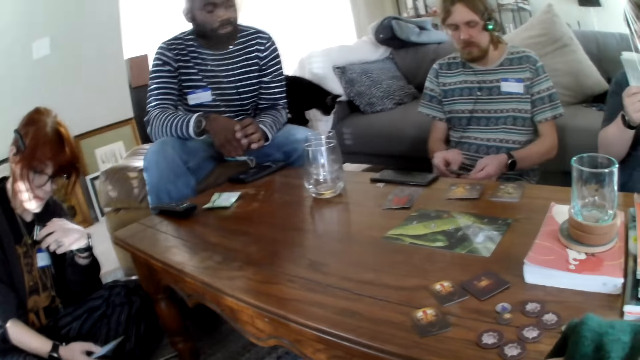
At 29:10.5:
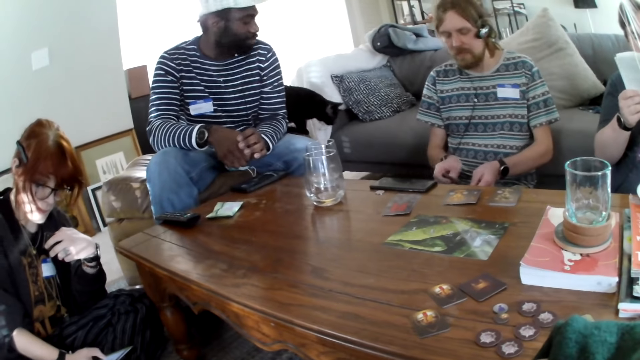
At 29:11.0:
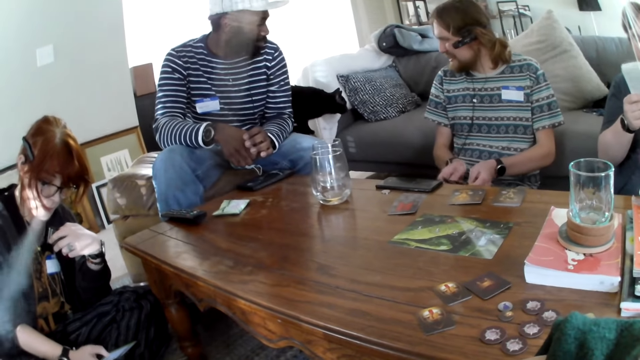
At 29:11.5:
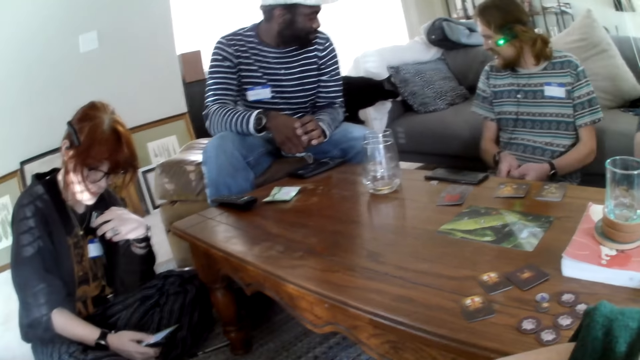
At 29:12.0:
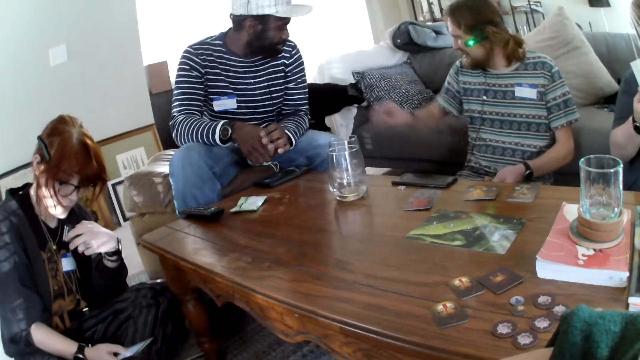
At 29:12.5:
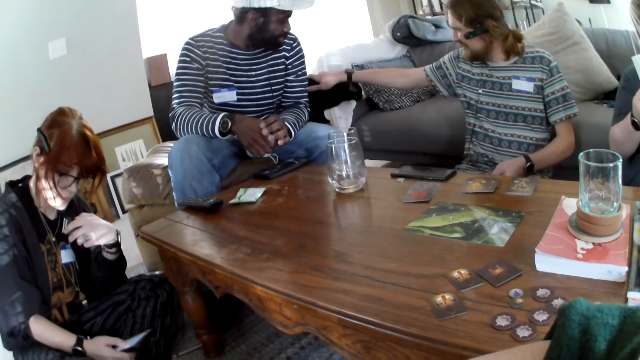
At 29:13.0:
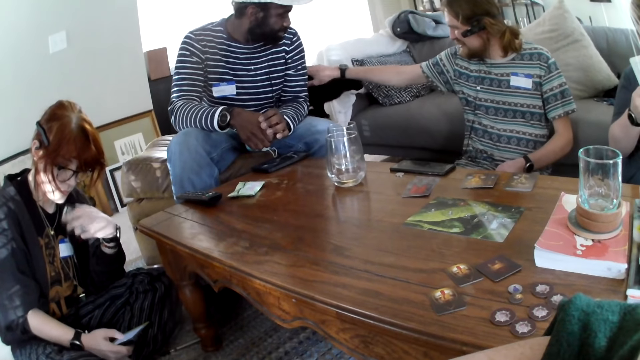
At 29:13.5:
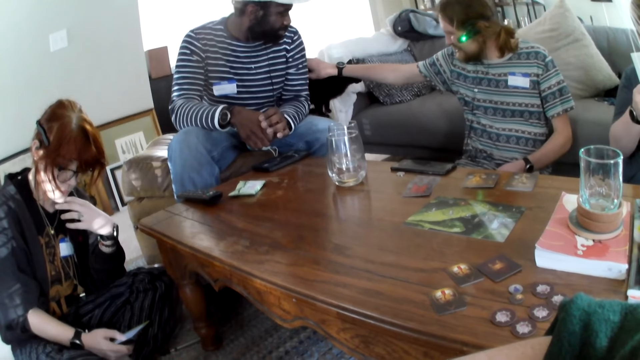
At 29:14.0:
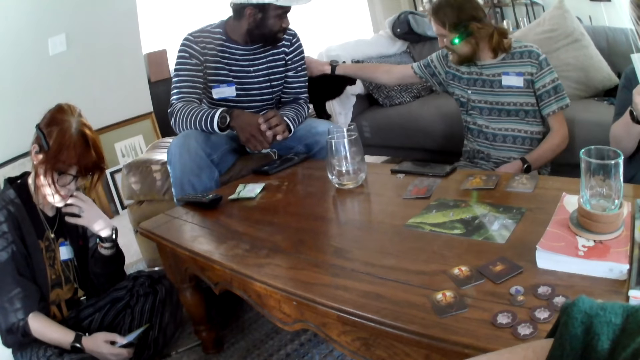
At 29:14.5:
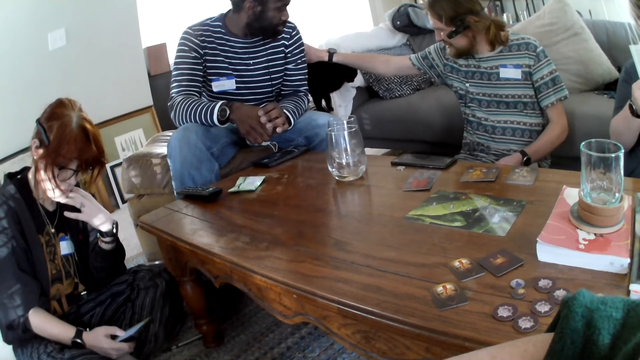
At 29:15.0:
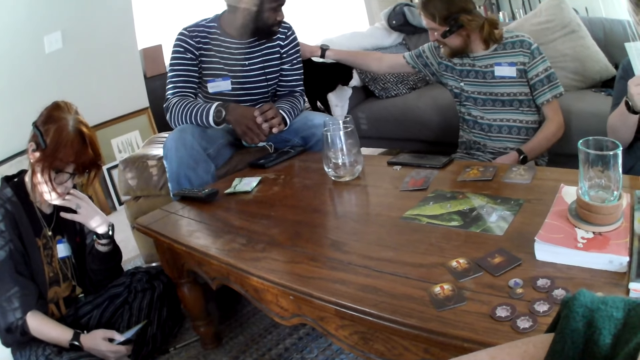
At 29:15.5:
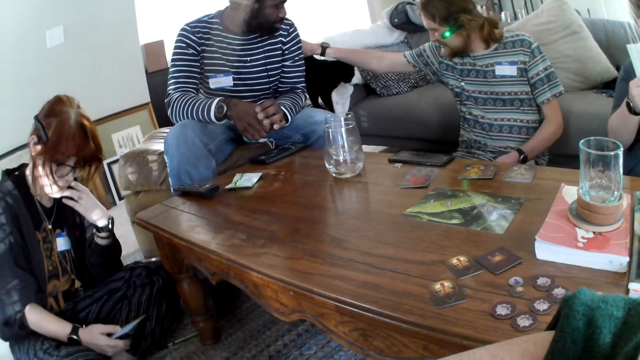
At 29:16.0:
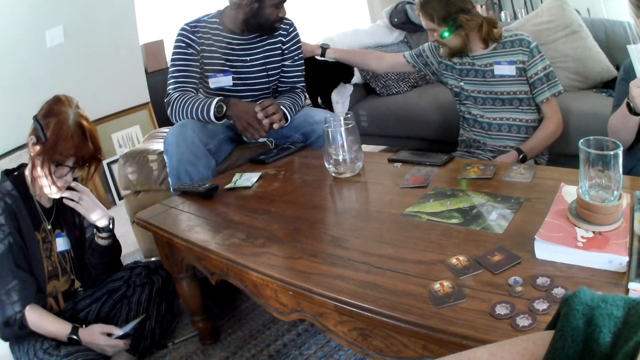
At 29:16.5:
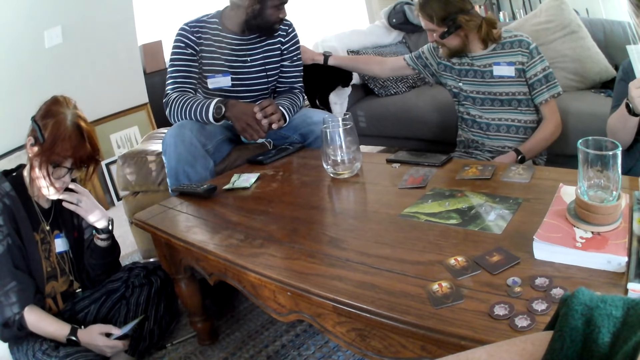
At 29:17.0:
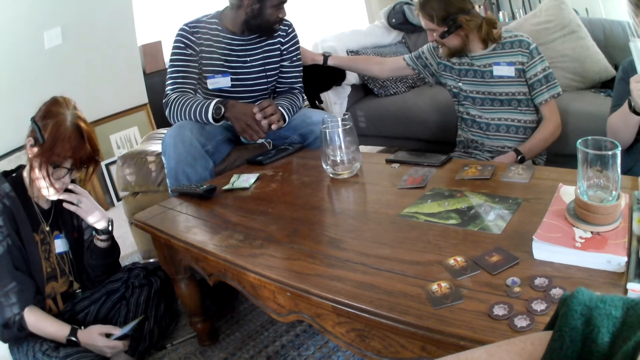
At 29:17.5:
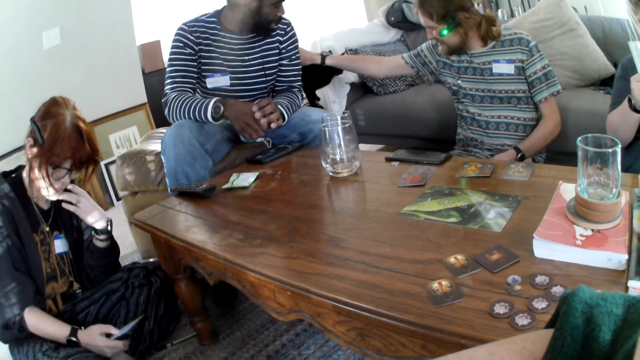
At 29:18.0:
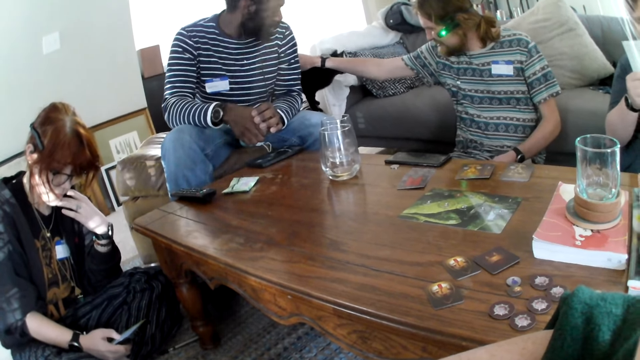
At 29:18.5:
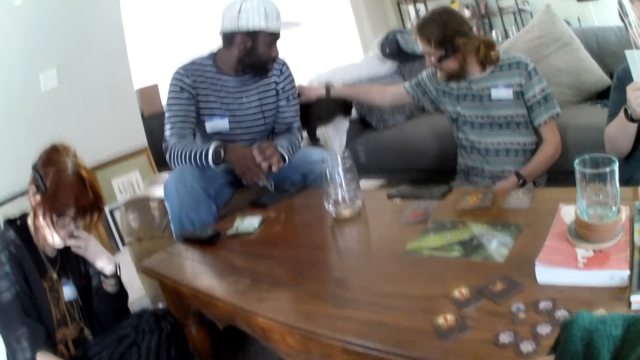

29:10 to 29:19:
A man picks a card. The man touches the cat. Another person looks at the cat. The camera wearer talks.

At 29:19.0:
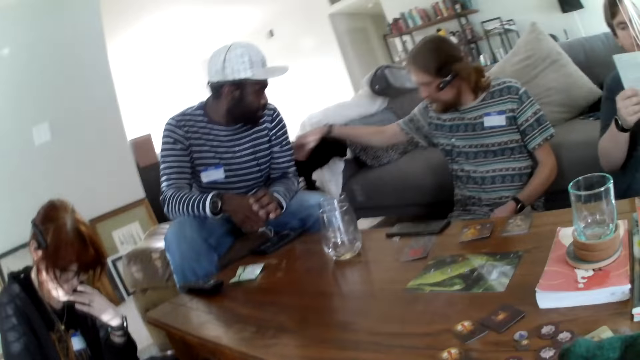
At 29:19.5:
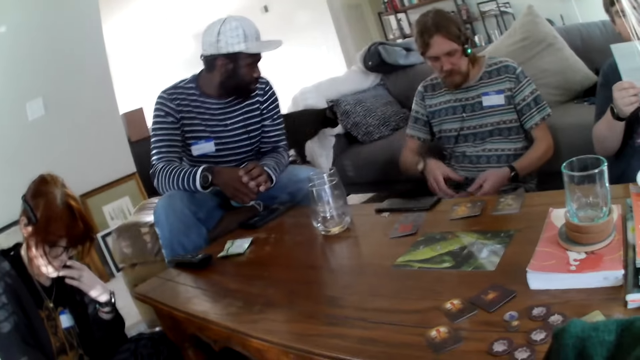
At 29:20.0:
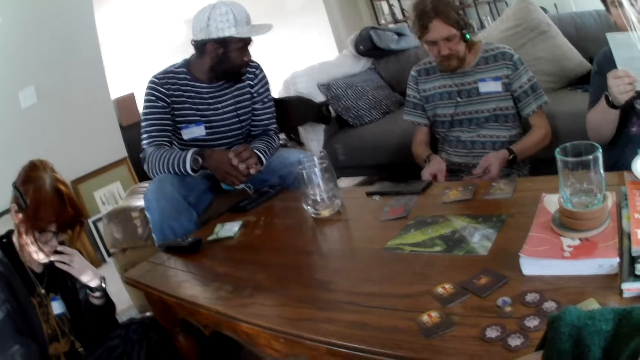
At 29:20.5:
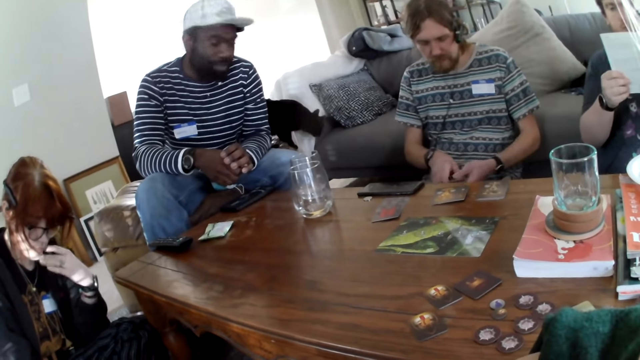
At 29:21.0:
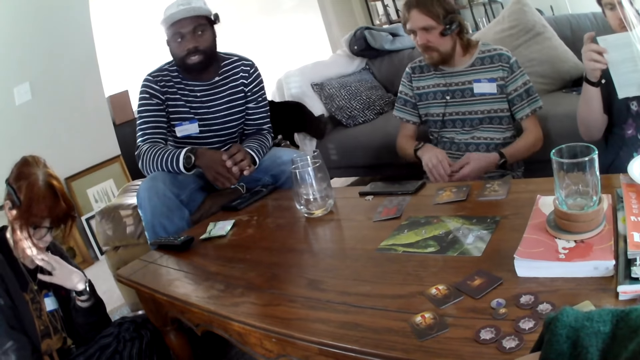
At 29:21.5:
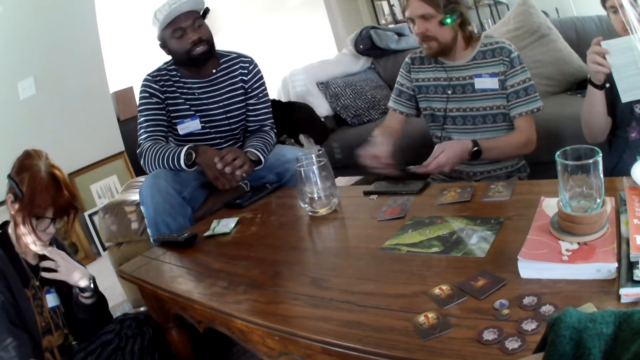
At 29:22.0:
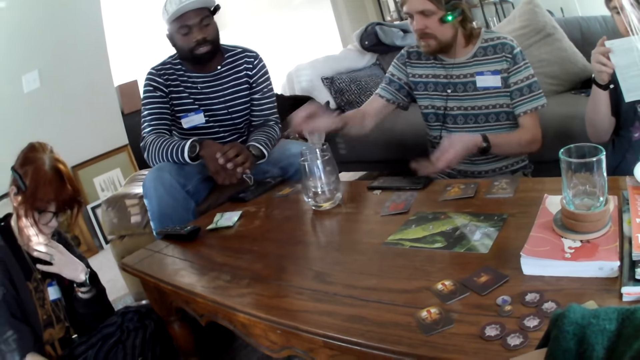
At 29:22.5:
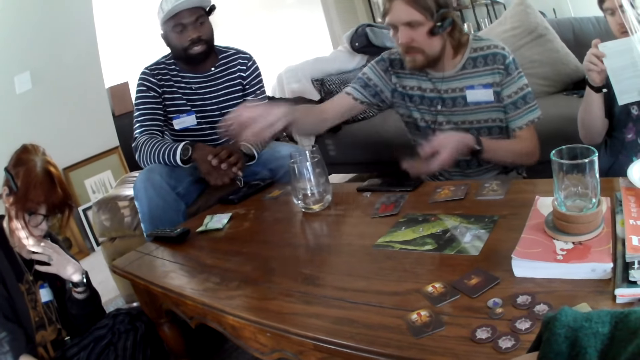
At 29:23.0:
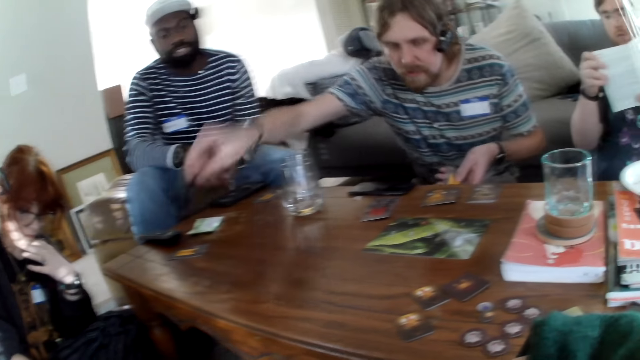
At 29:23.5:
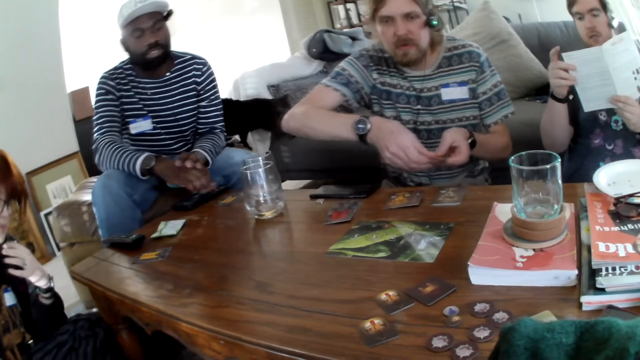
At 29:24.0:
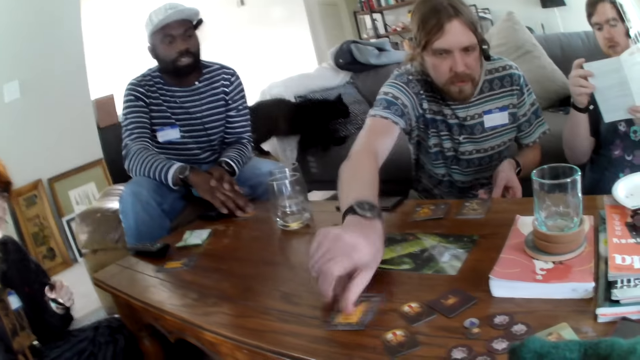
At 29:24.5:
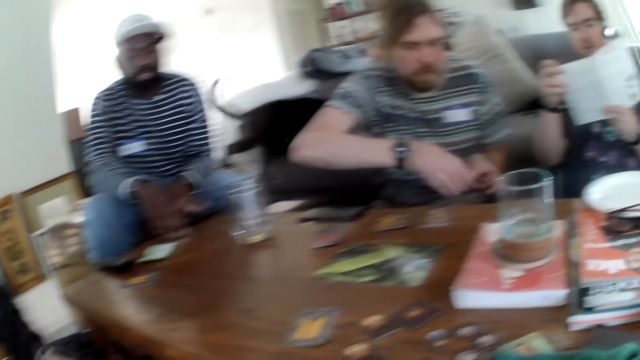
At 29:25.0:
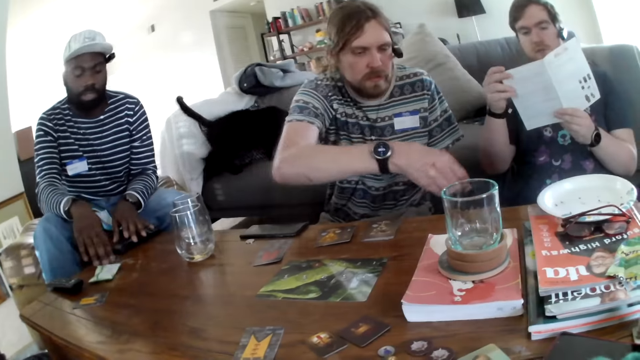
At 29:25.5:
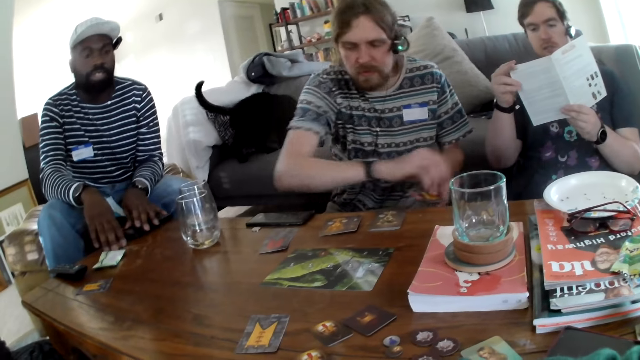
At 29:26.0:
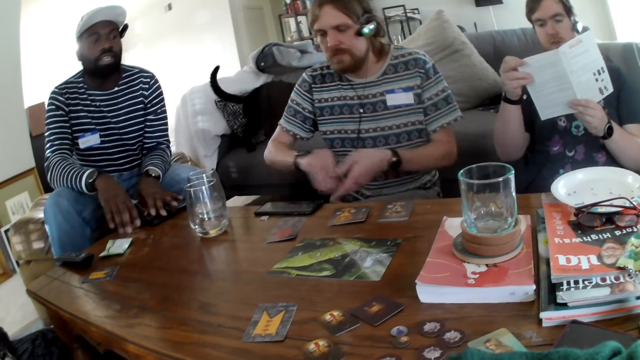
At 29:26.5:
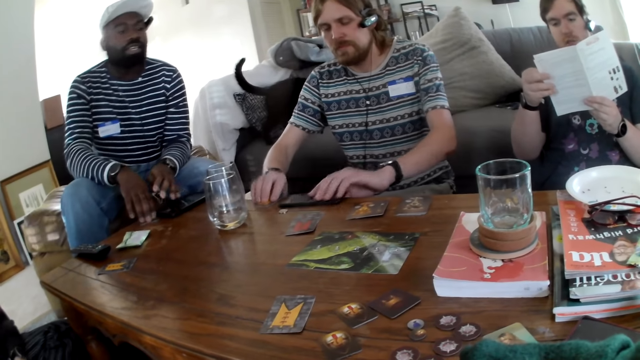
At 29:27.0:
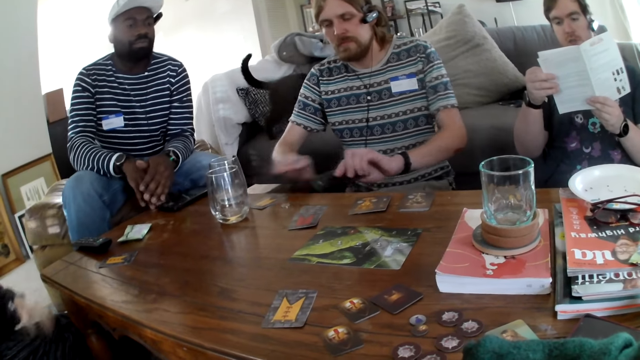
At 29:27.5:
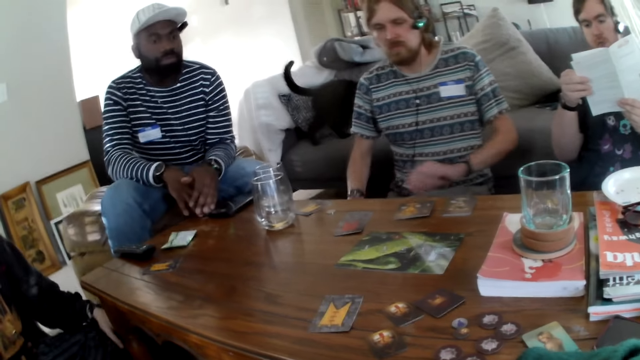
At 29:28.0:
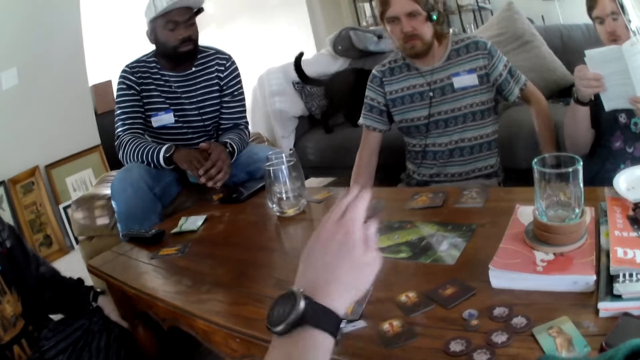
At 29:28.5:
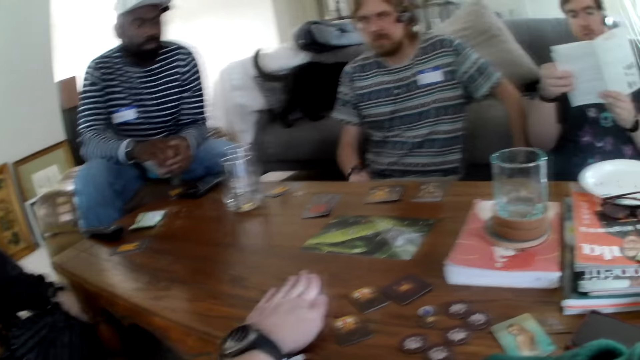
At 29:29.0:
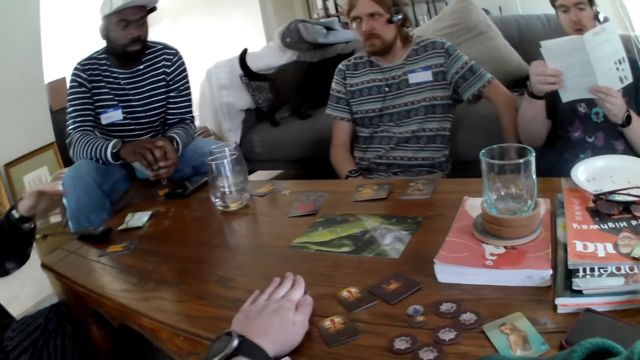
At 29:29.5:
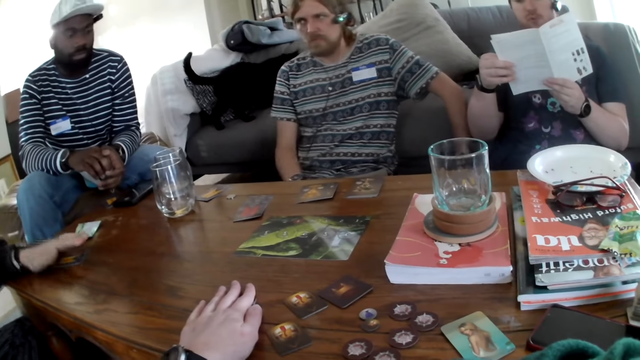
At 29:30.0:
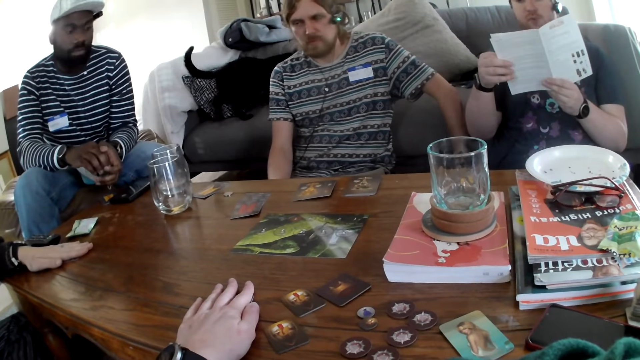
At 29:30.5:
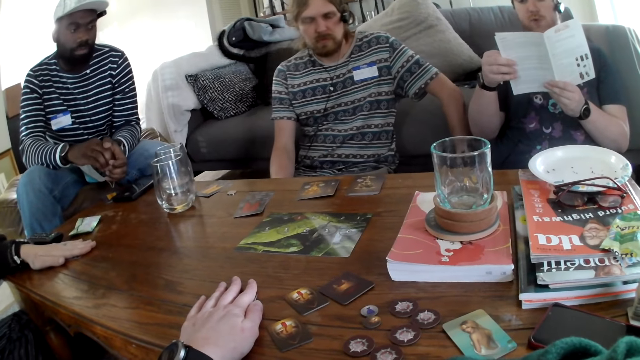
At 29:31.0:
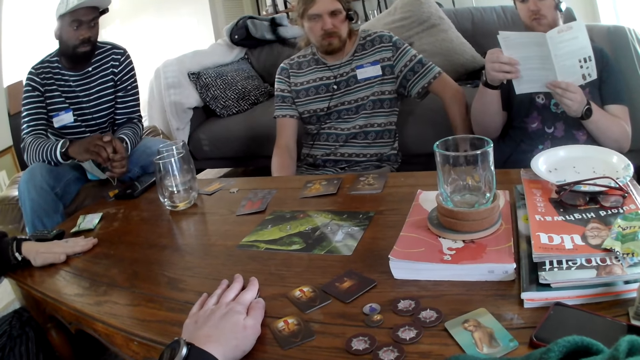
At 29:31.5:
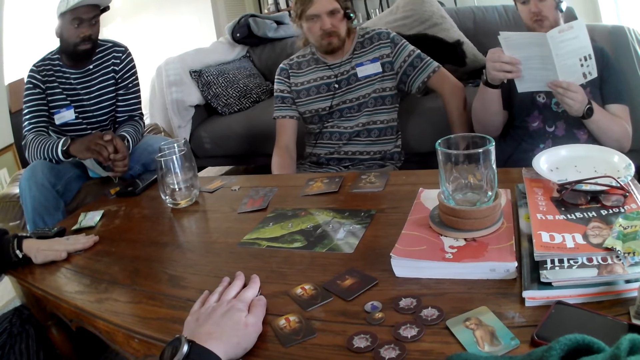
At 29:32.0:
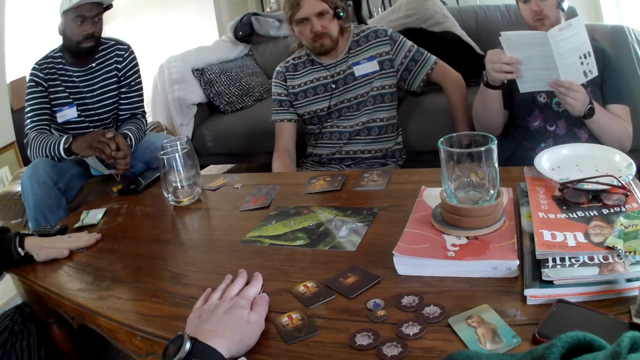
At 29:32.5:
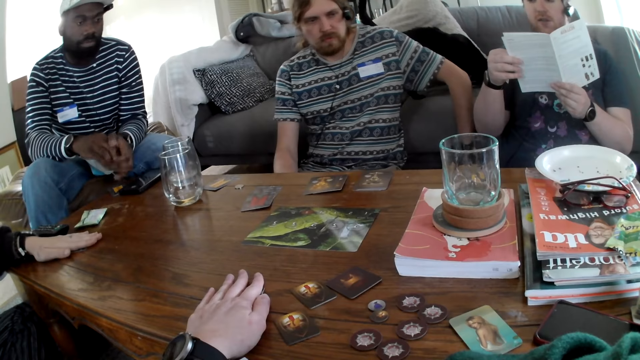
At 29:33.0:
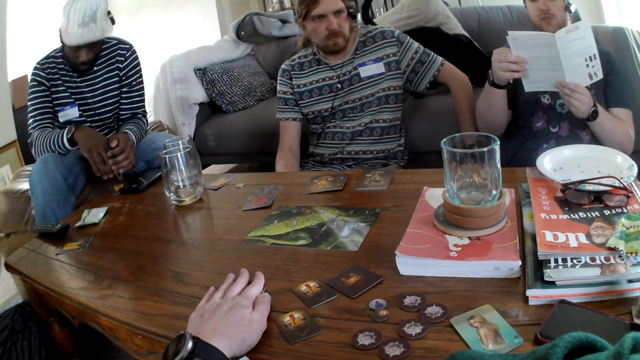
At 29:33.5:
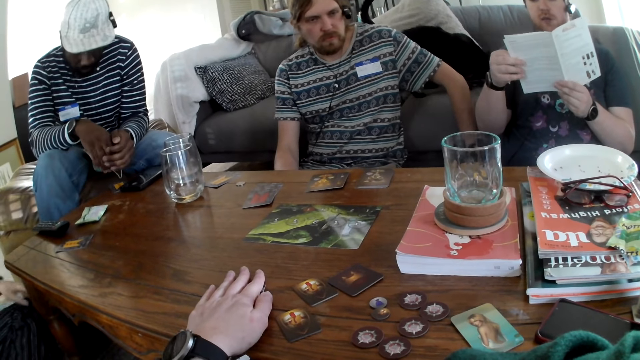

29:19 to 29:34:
A man shuffles the cards. The man puts the card on the table. The man puts the card on the table again. A person talks when reading a book. The man picks a card. The man picks the phone. The camera wearer puts the hand on the table. They pick a card. A woman puts the hand on the table. Another person picks a card. The first person talks when reading the book. The other person removes the hand from the table.
